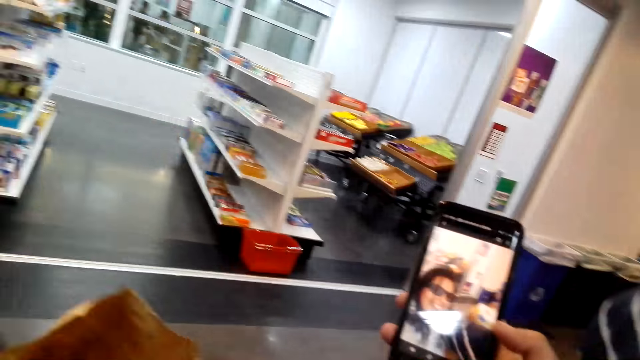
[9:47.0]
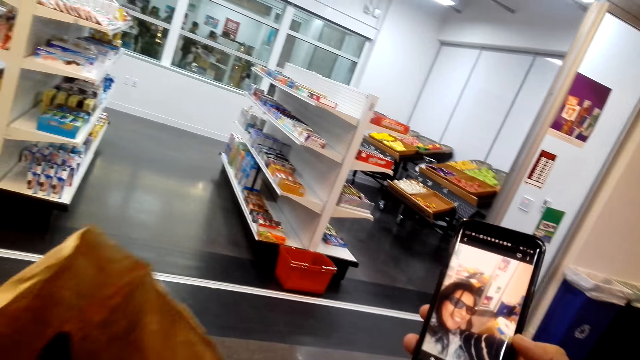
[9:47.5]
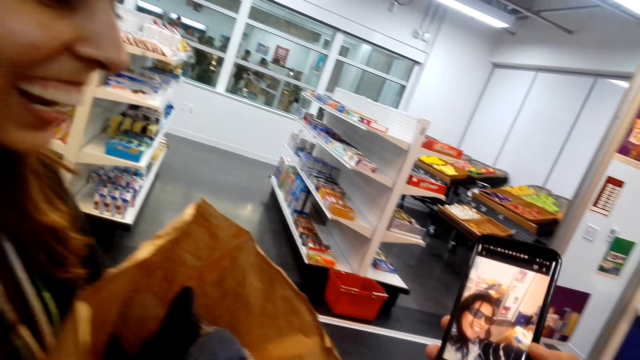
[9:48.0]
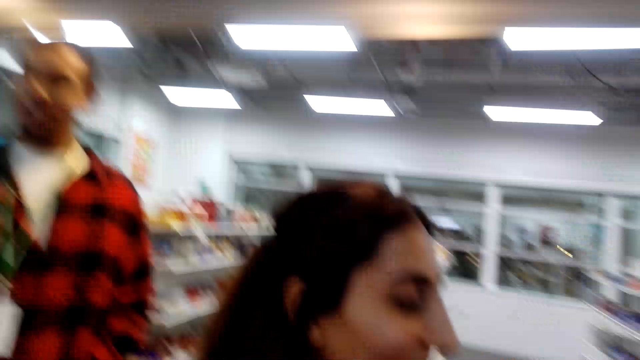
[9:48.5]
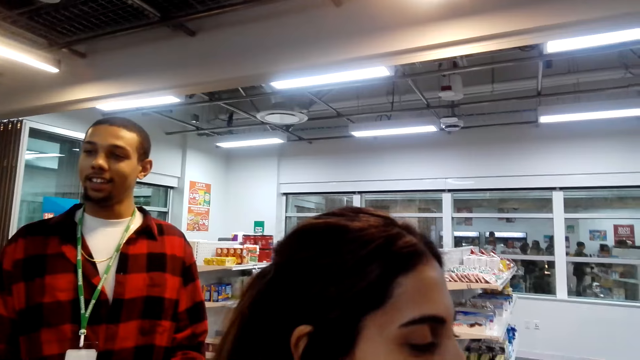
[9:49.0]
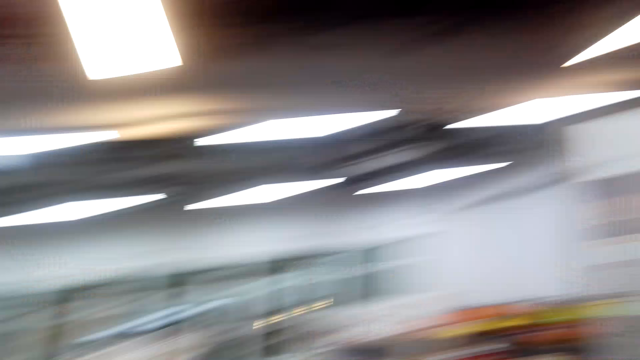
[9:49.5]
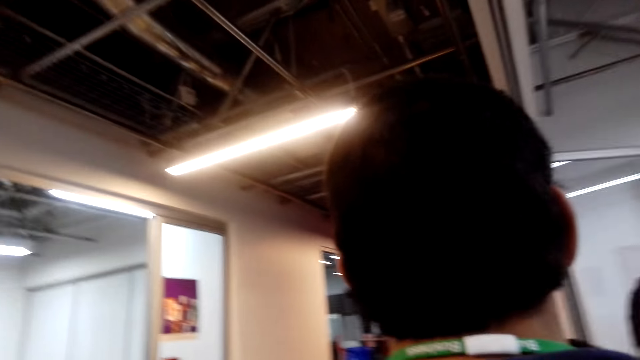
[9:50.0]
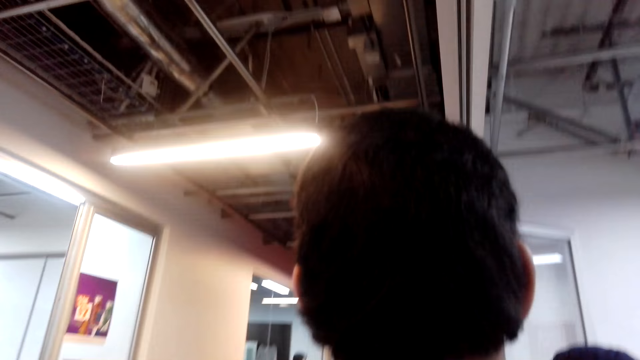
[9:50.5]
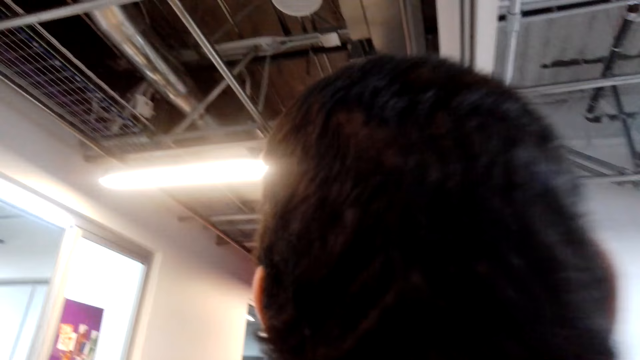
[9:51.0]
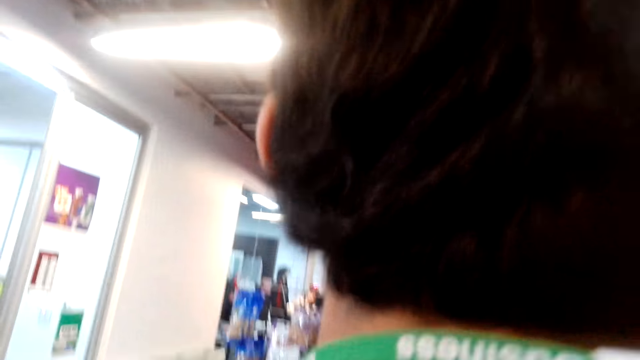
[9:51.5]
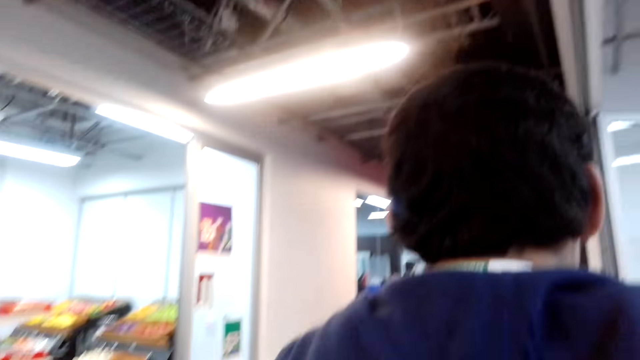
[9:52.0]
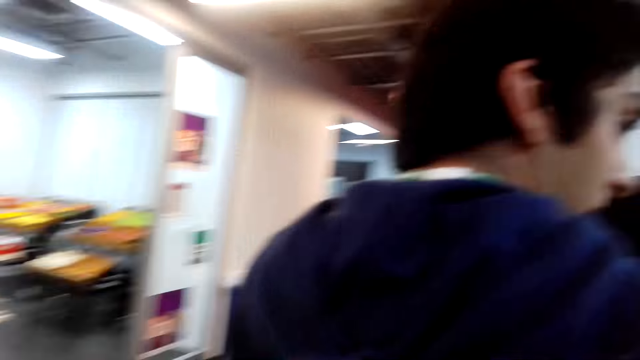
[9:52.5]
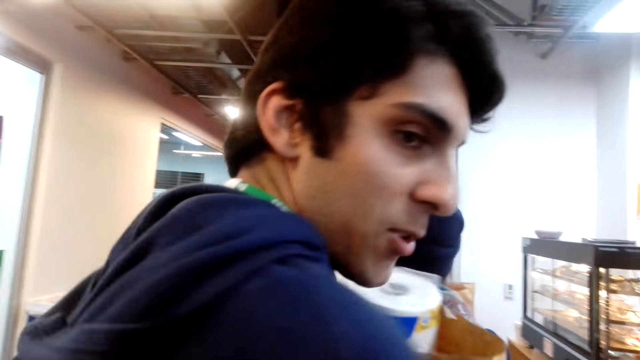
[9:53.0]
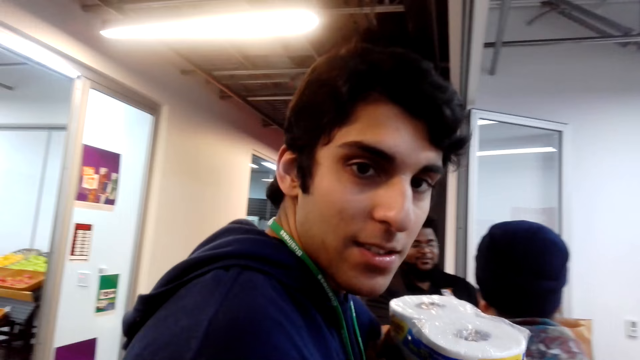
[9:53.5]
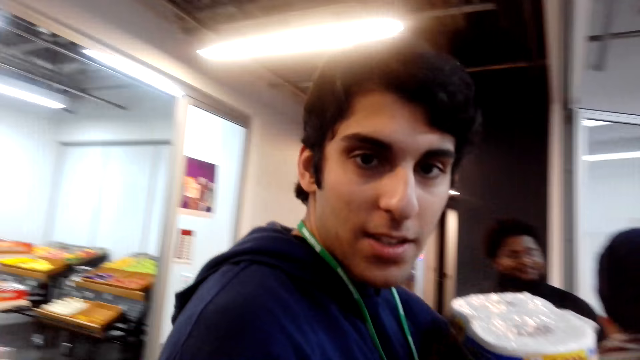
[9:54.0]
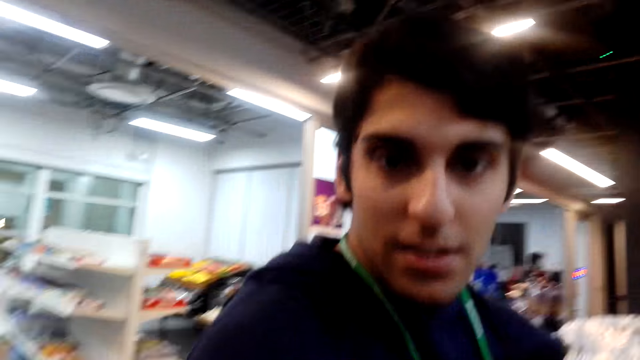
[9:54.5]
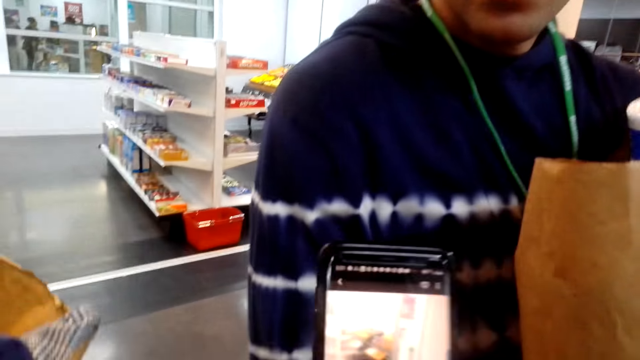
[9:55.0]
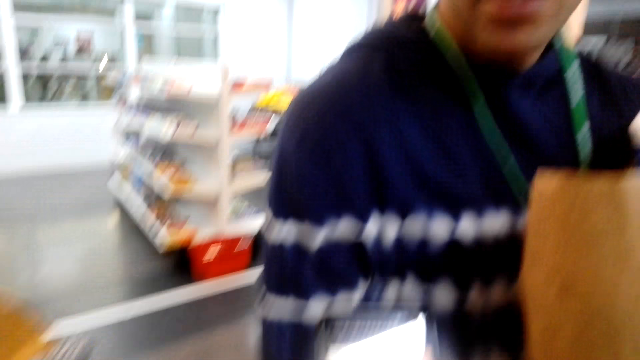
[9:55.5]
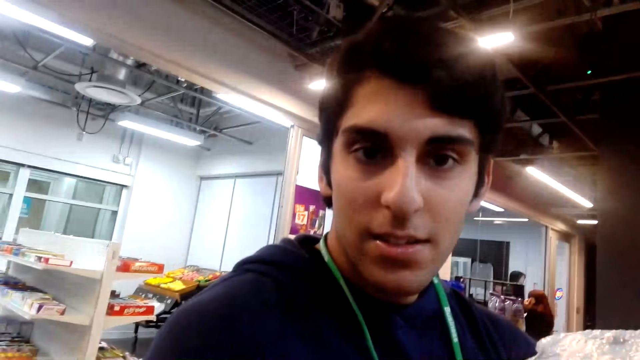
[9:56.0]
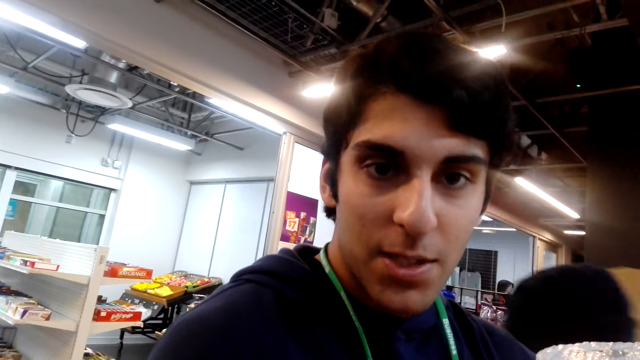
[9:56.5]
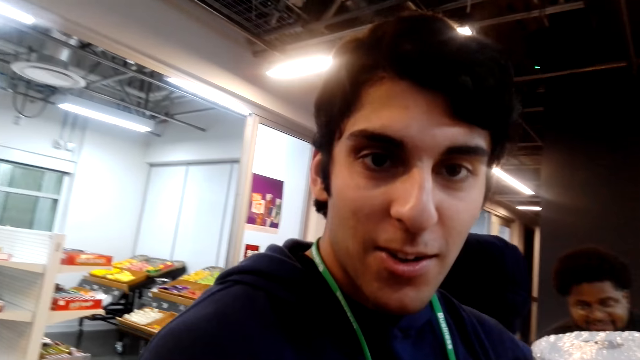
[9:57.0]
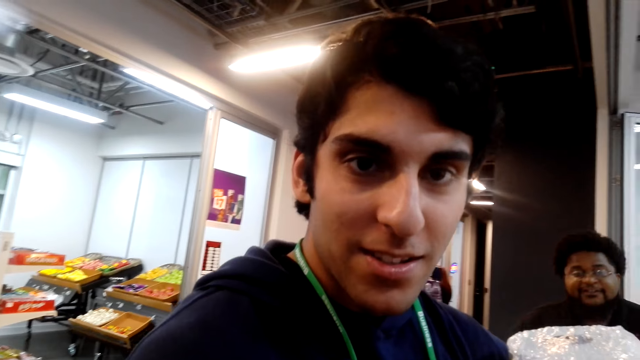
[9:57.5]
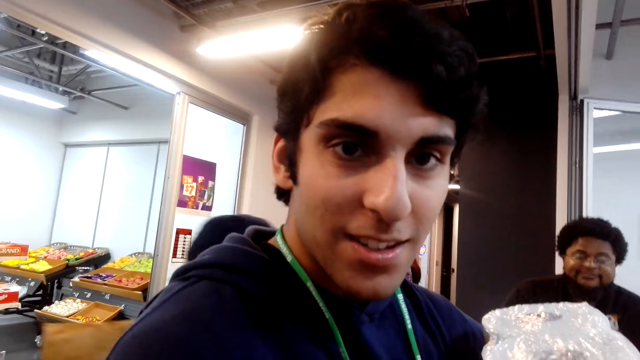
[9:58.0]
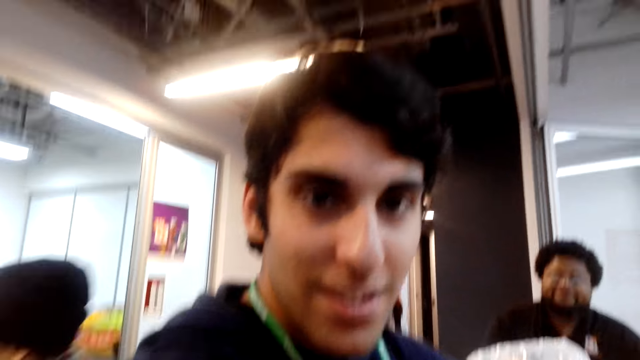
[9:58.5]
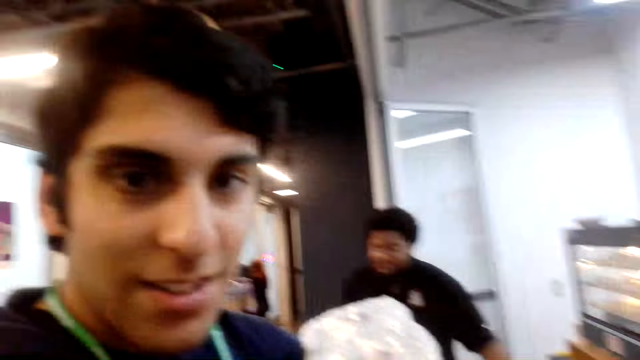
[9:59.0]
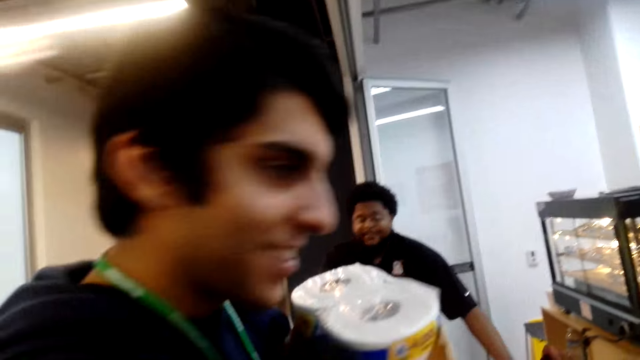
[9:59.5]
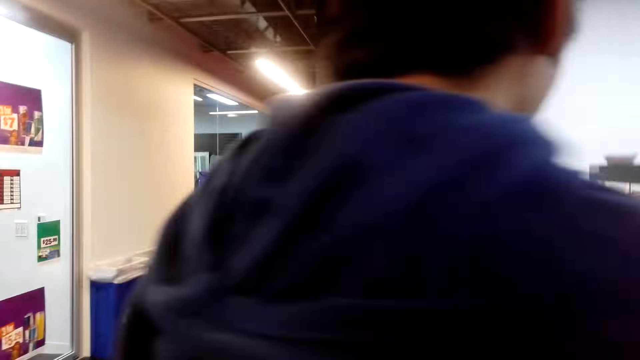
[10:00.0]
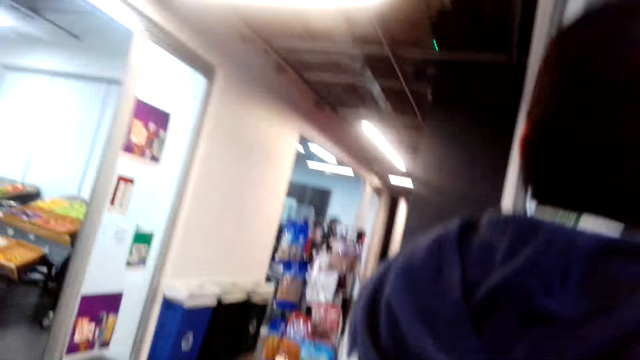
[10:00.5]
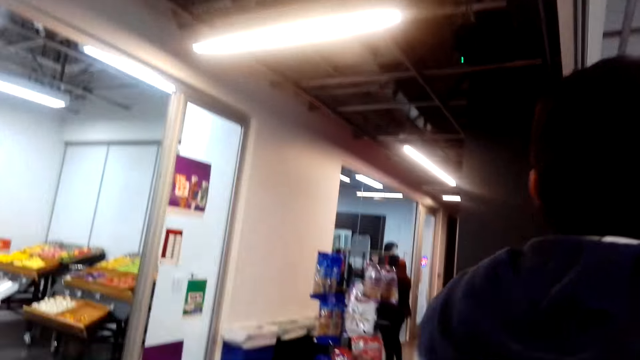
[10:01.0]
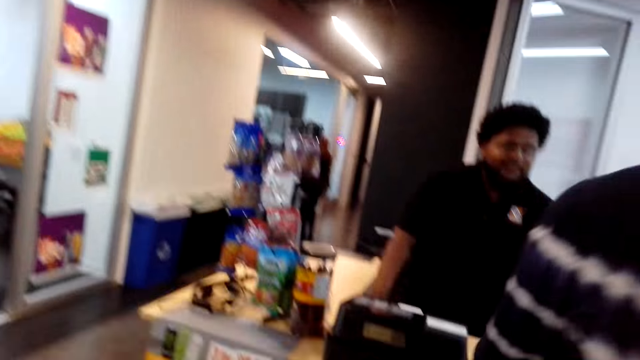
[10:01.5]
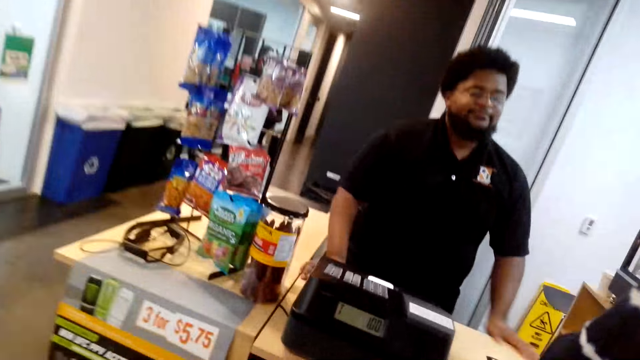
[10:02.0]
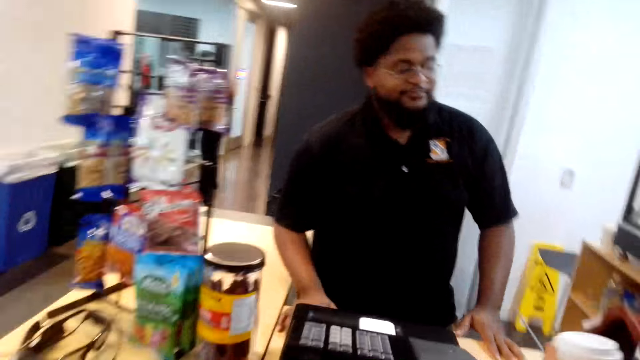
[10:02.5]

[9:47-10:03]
The camera wearer takes photos. They look around and take a selfie. A man looks at the camera wearer. The man speaks to the camera wearer. The camera wearer speaks to the man. The man speaks to the camera wearer. The camera wearer laughs. Another person calculates shopping for the man.

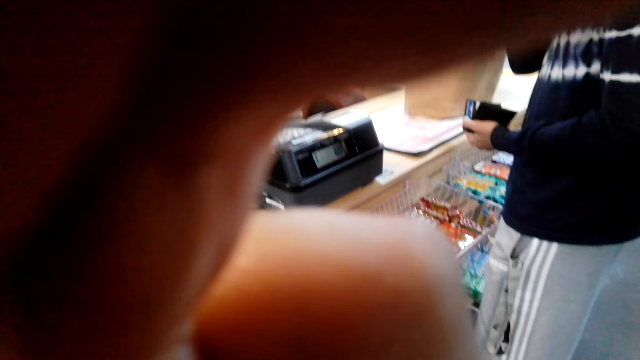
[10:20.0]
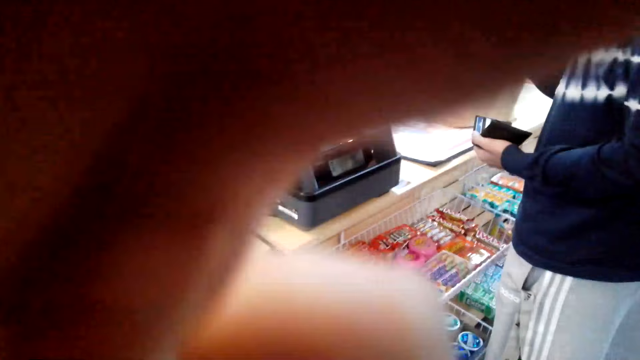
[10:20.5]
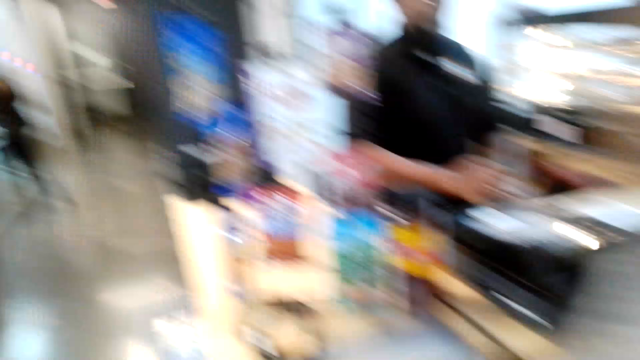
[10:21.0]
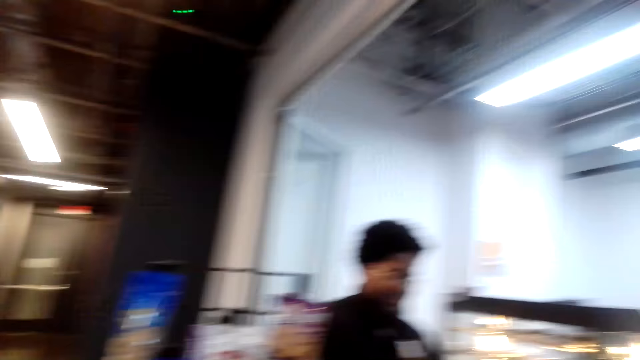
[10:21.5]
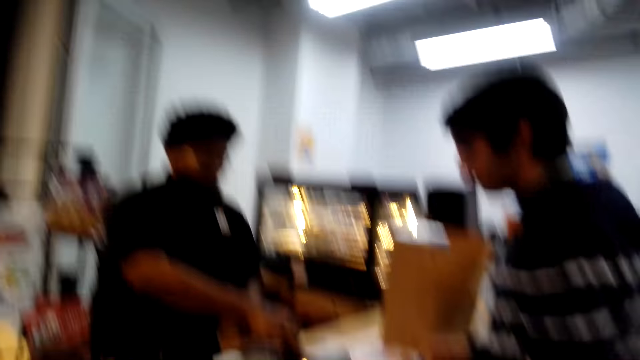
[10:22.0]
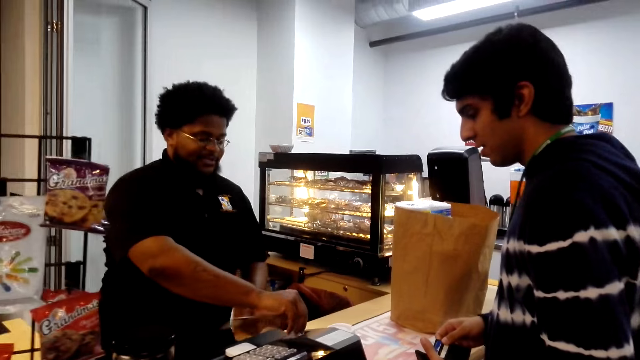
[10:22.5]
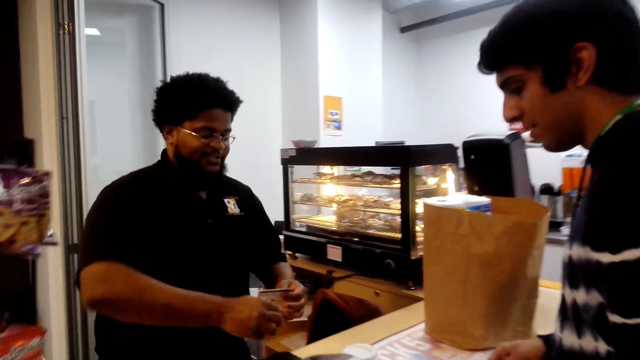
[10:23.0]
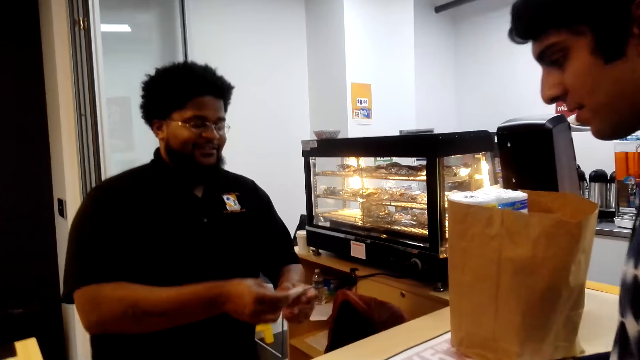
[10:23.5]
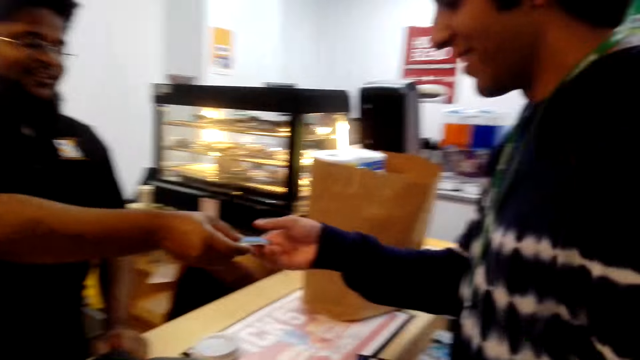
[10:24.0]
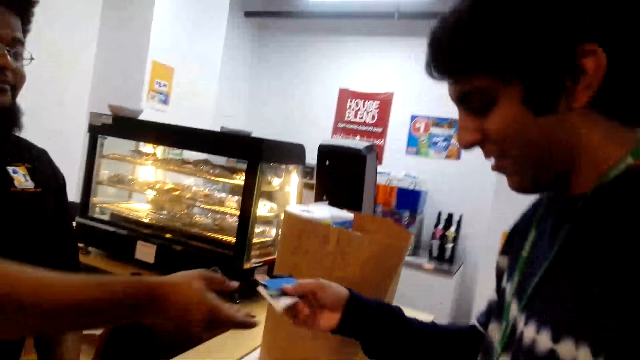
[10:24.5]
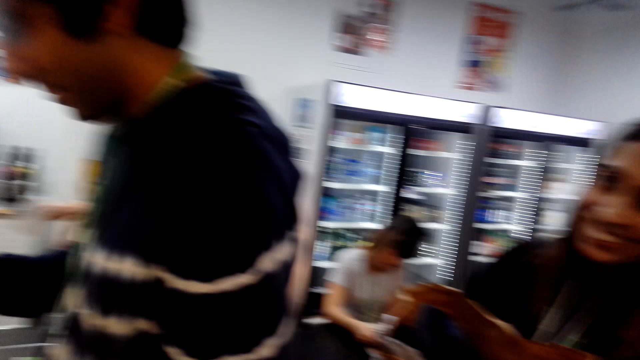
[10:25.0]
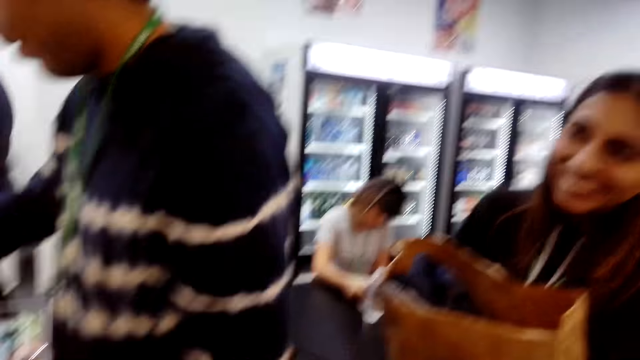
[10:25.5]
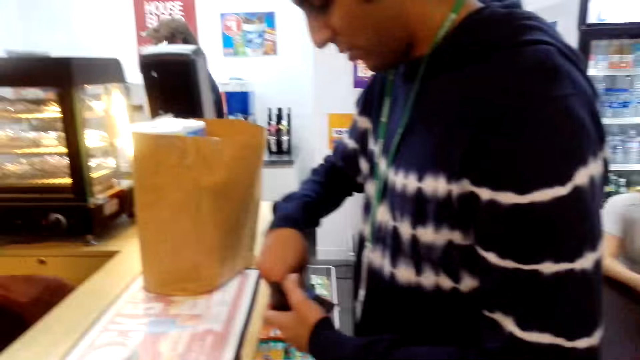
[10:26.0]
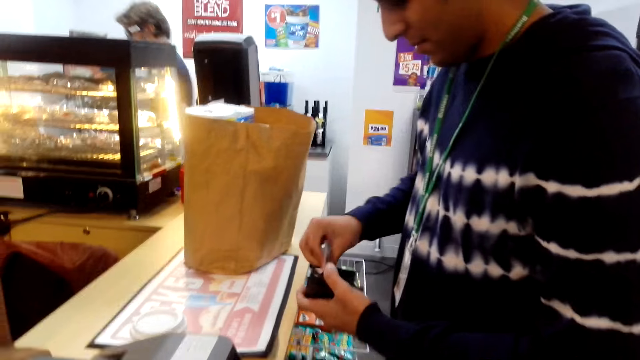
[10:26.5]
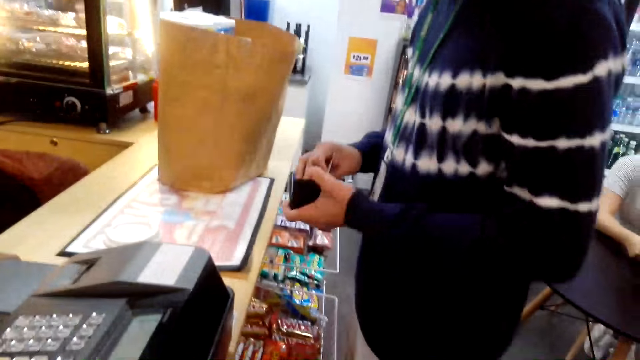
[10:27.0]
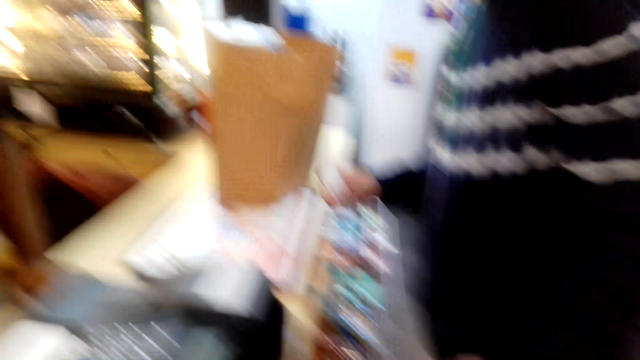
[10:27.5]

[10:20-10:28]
The camera wearer adjusts the head camera. She raises her hand. A man holds a shopping card. He gives another man the shopping card. The camera wearer speaks. She looks around. The other man puts the shopping card in a wallet.
